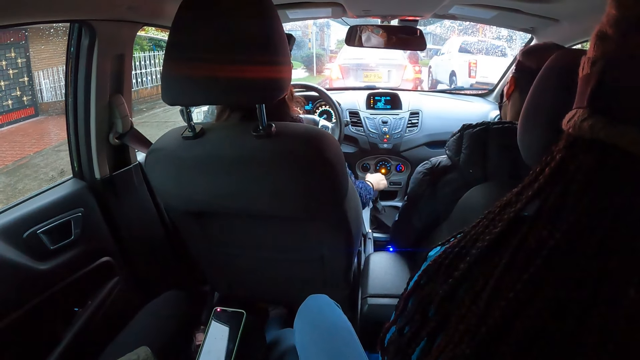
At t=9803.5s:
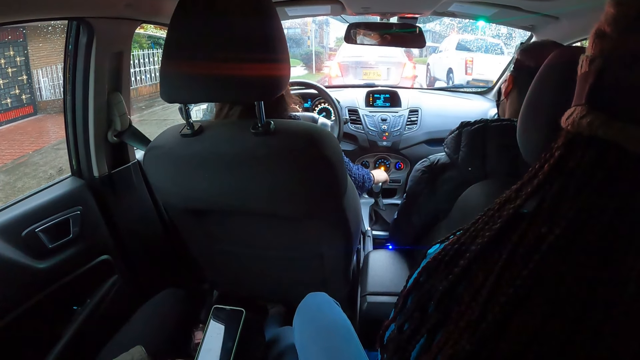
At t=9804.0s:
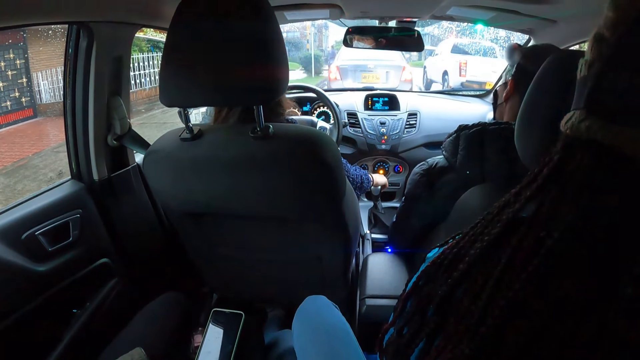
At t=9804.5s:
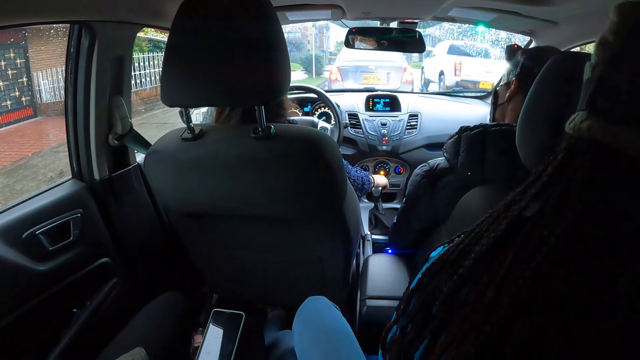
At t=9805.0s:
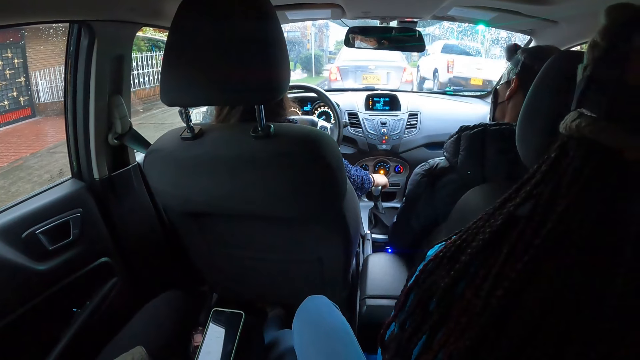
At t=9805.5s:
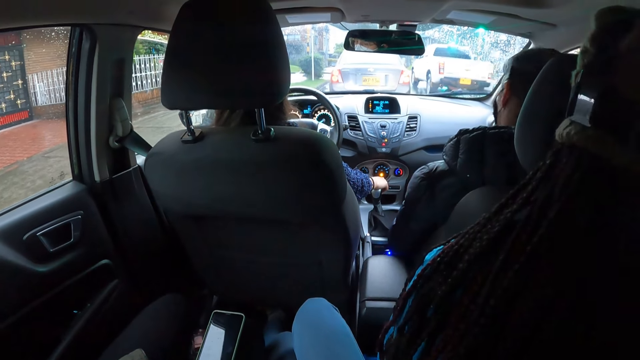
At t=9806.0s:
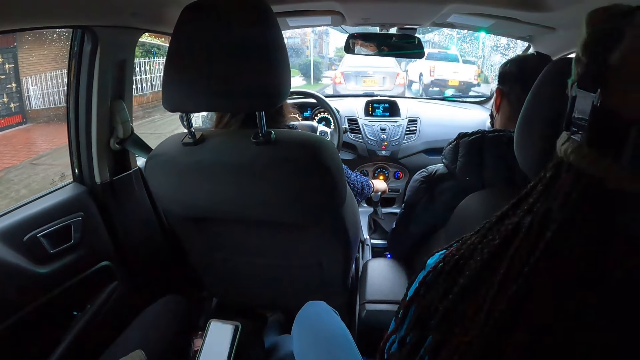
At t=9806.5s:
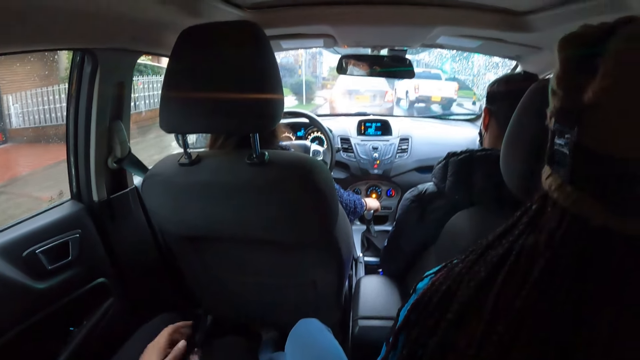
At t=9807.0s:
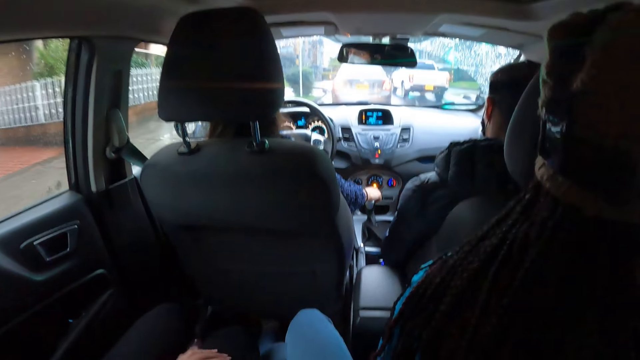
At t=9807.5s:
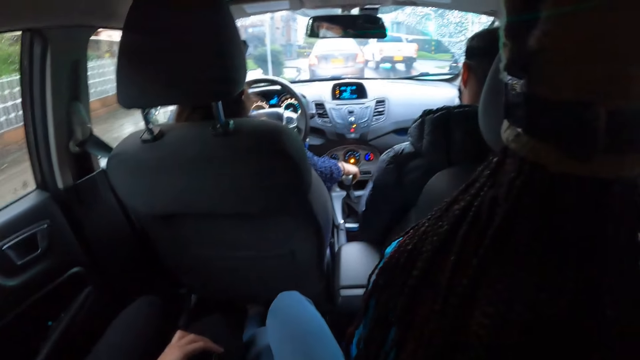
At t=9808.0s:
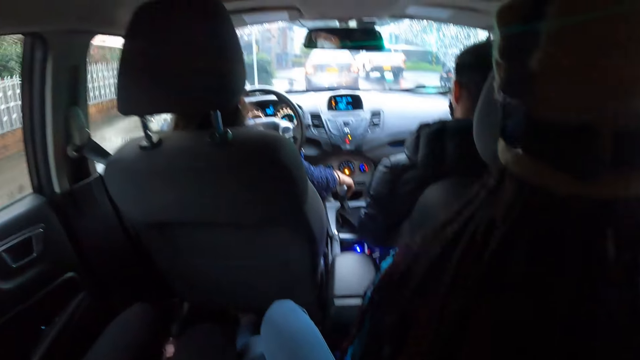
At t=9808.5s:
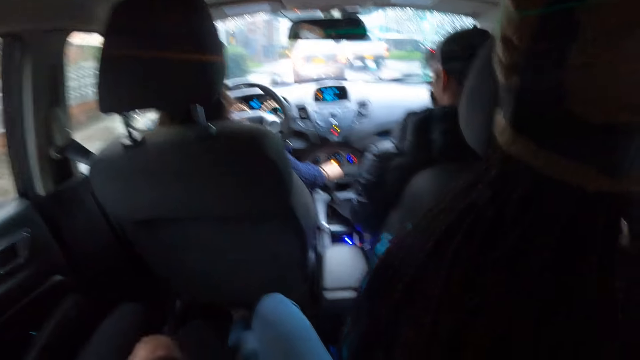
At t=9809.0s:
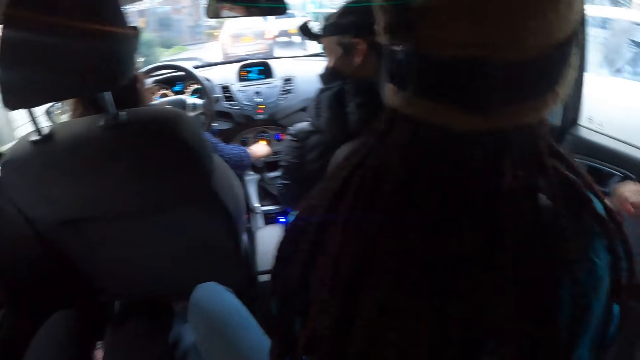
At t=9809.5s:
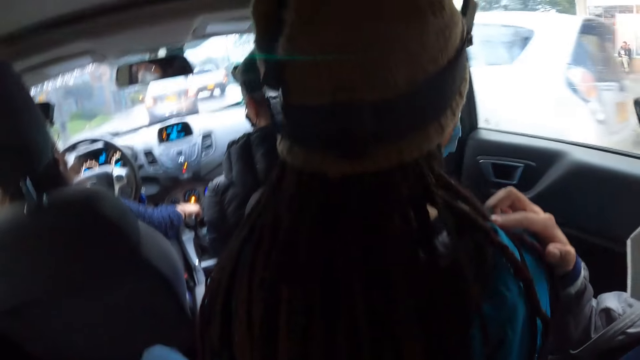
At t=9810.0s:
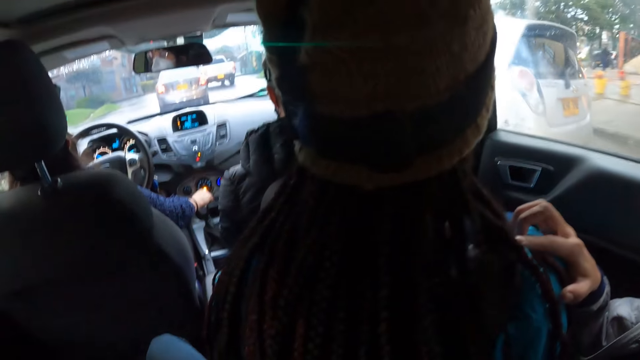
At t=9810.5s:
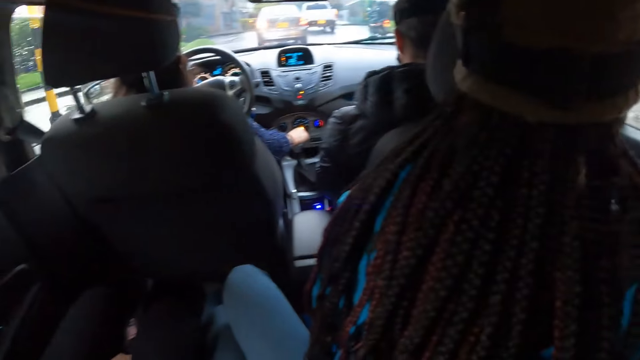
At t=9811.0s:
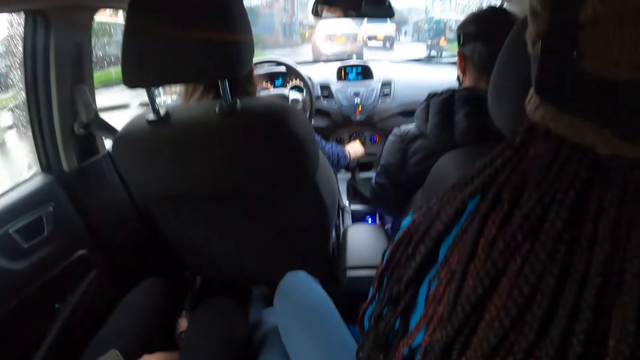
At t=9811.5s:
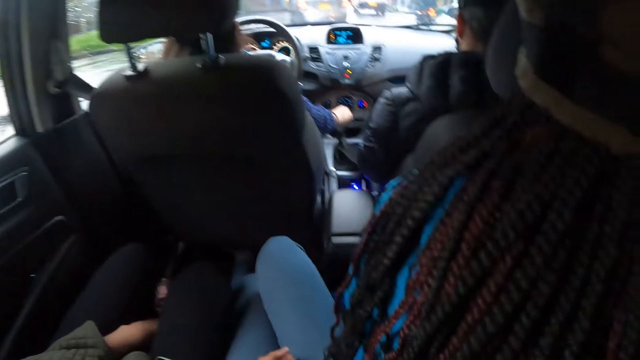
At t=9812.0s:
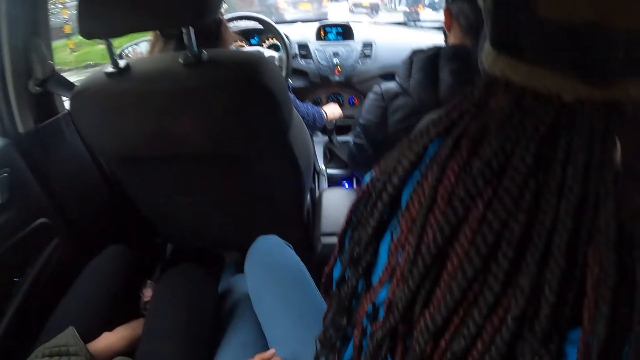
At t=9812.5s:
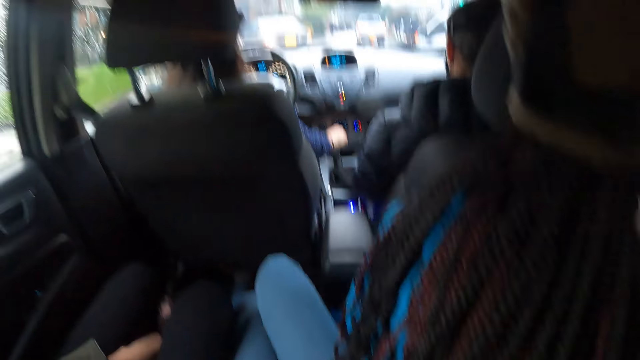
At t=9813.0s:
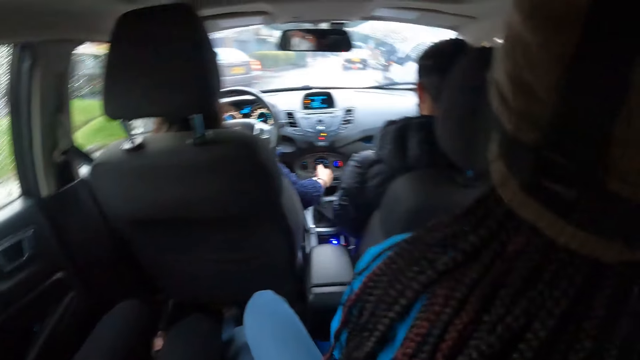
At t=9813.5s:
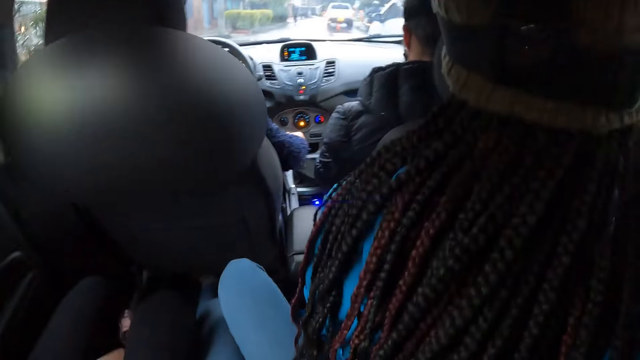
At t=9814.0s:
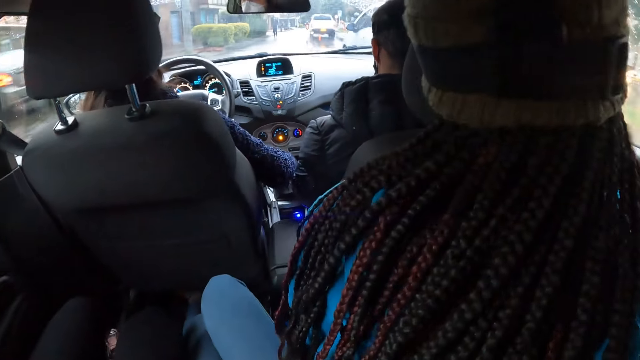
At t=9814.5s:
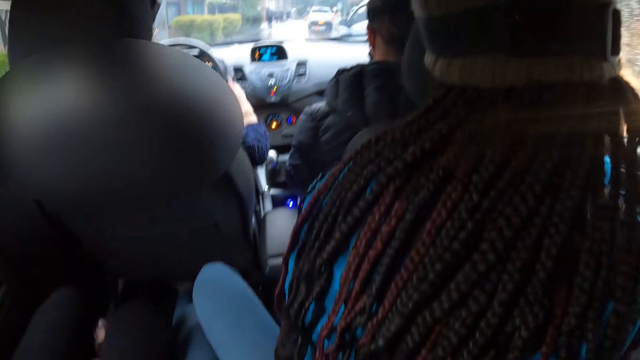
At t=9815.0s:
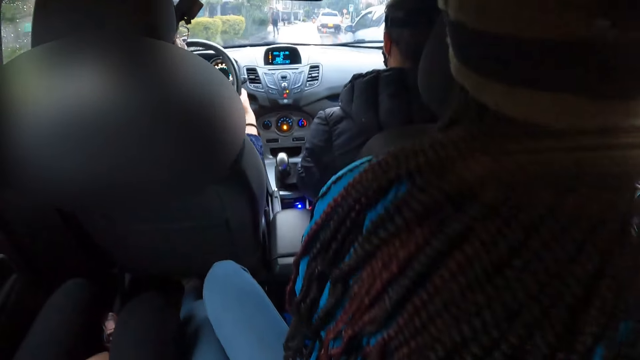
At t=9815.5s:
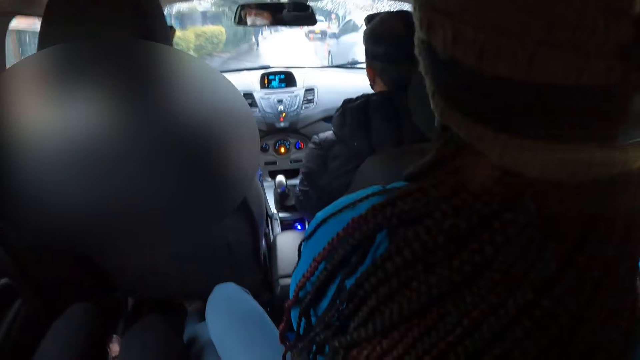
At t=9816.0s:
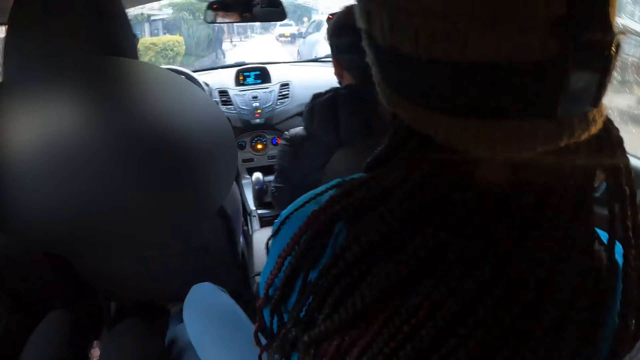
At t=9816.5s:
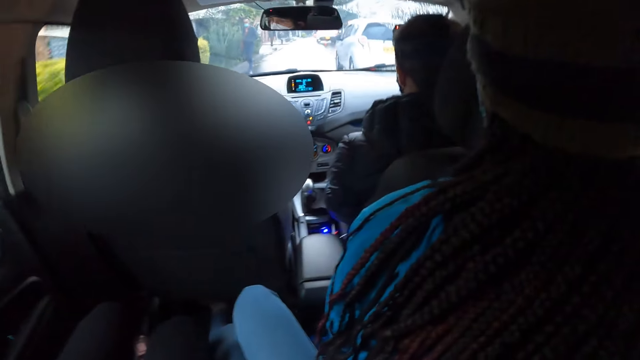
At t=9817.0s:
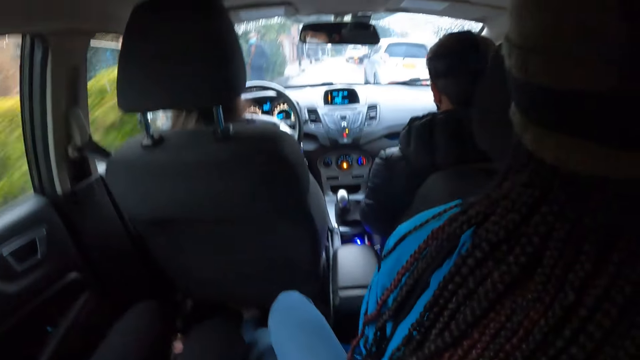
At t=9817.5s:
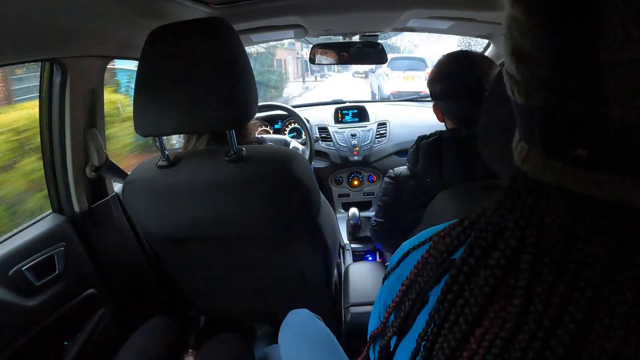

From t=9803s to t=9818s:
The woman moves the car gearshift with her right hand. She drives the car with her left hand on the steering wheel. The camera wearer is in the car. The woman moves the car gearshift with her right hand. She drives the car with both hands on the steering wheel.

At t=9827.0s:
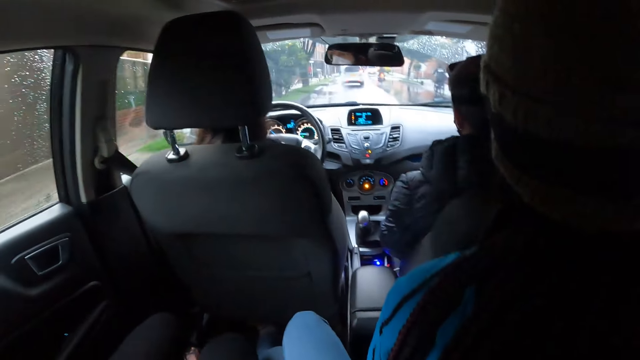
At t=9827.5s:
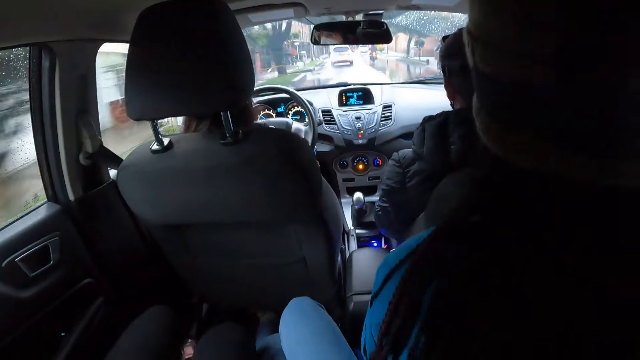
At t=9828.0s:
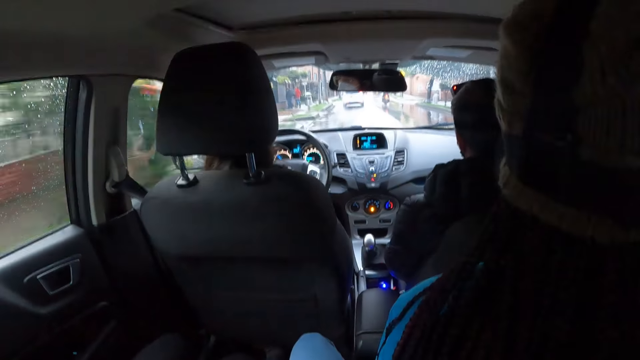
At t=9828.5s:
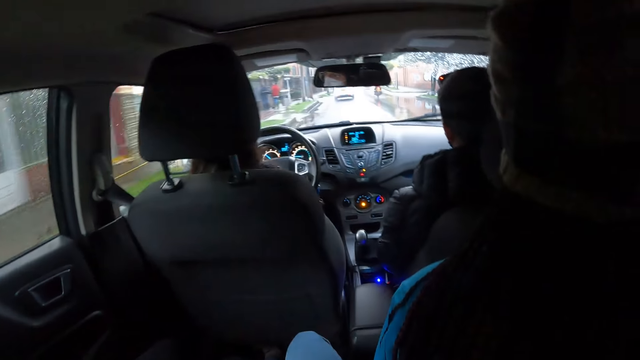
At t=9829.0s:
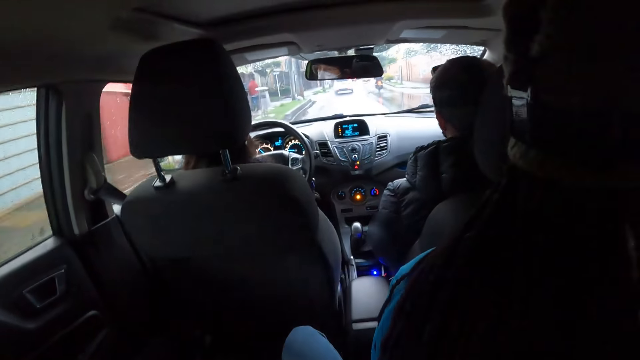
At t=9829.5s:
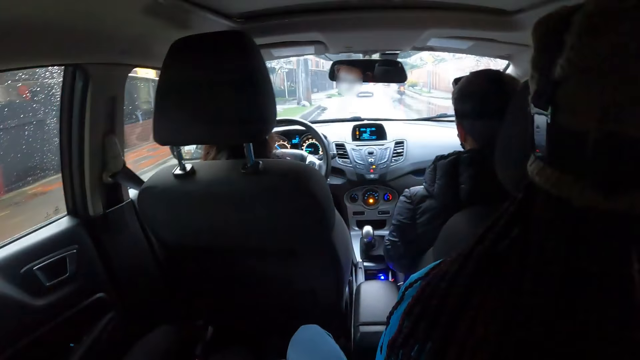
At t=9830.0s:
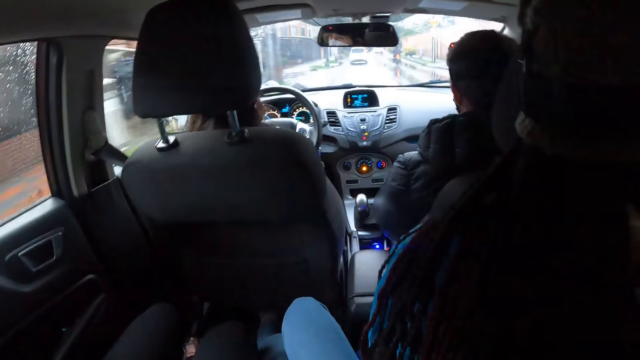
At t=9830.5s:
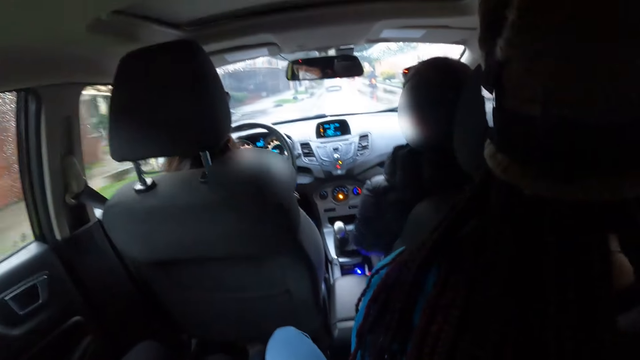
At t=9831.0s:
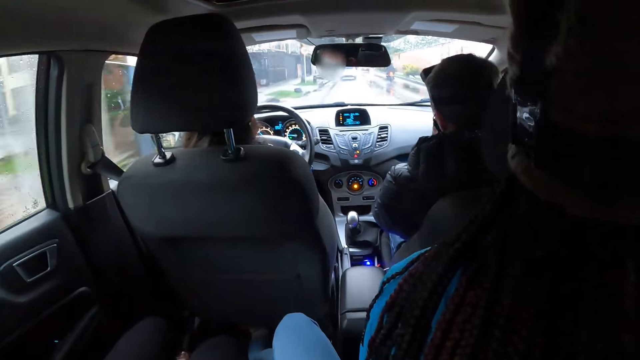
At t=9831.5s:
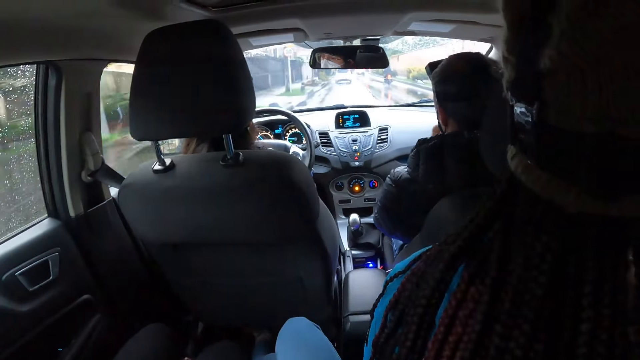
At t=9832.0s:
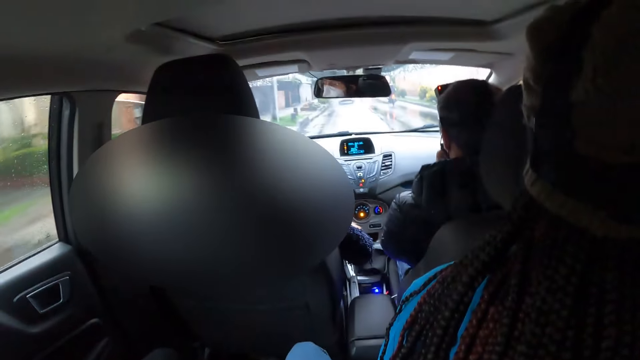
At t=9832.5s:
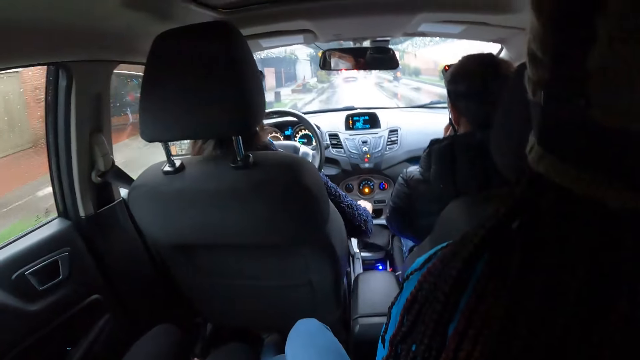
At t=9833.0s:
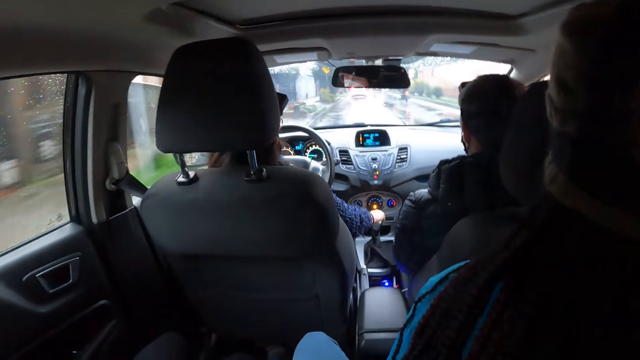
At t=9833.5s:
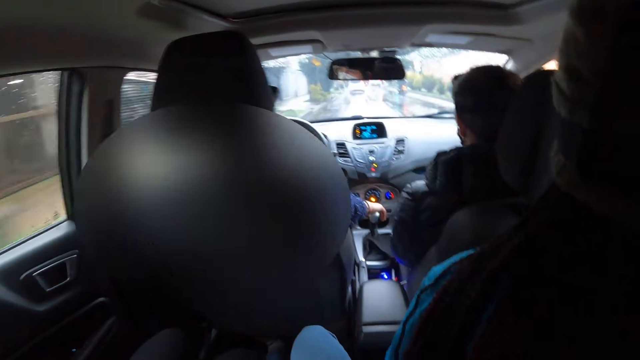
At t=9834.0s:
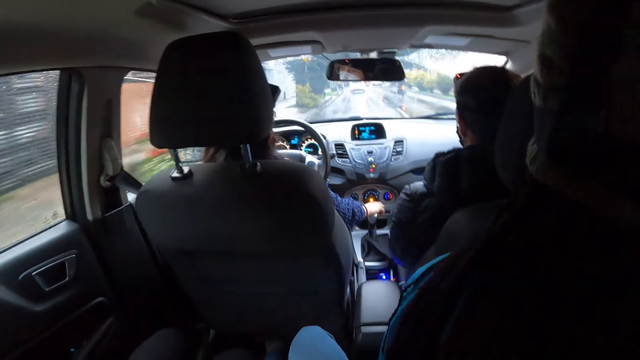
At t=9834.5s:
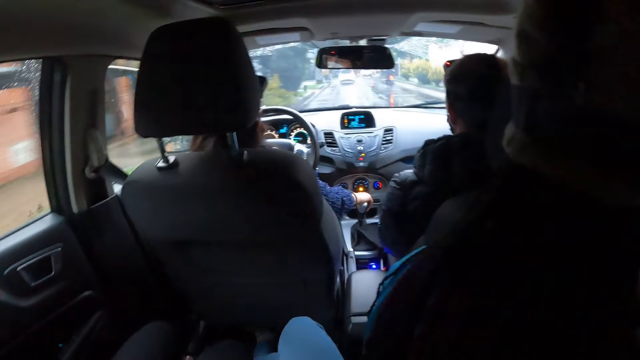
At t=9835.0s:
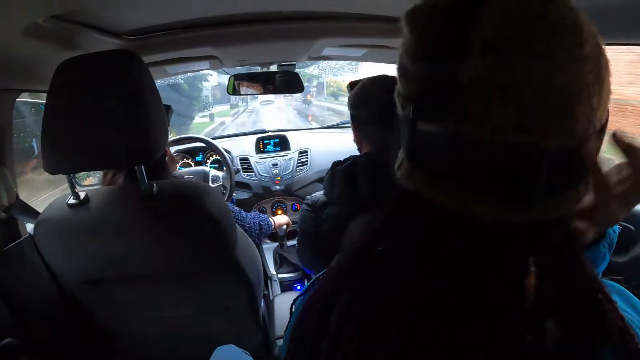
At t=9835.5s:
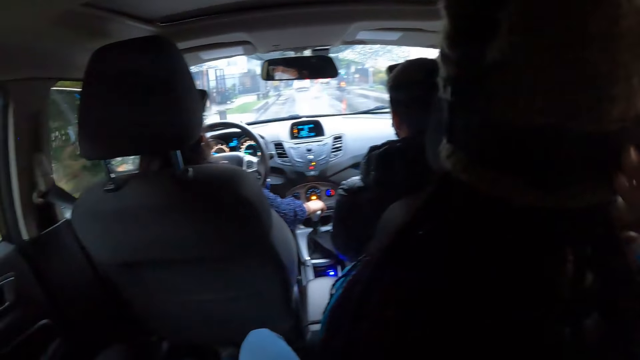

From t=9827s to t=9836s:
The woman drives the car with her left hand on the steering wheel and moves the car gearshift with her right hand.
